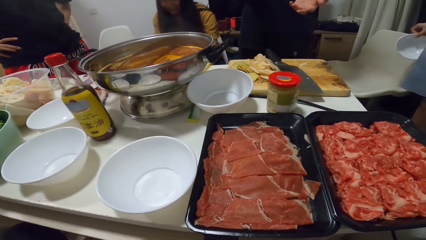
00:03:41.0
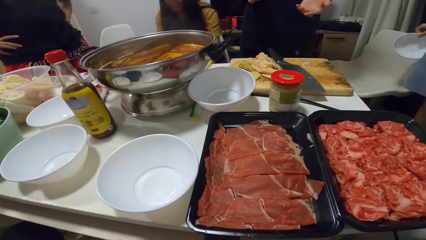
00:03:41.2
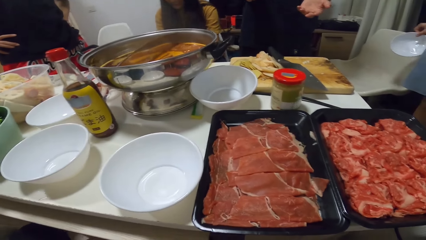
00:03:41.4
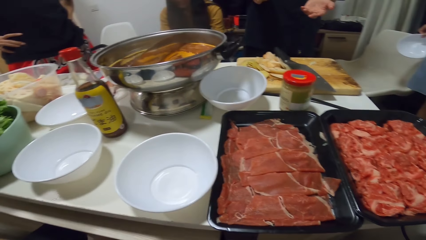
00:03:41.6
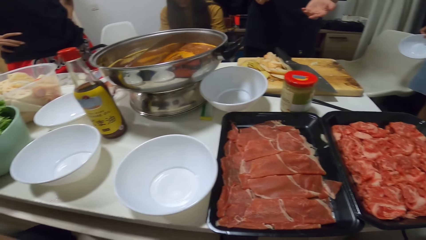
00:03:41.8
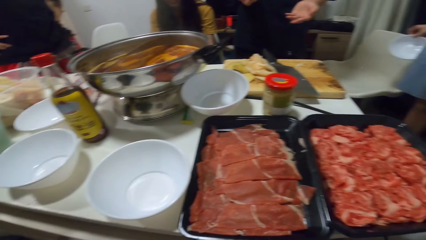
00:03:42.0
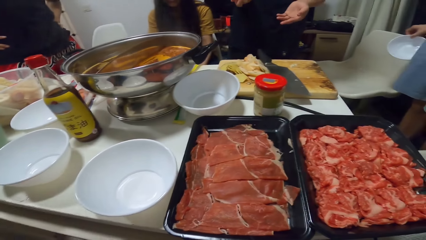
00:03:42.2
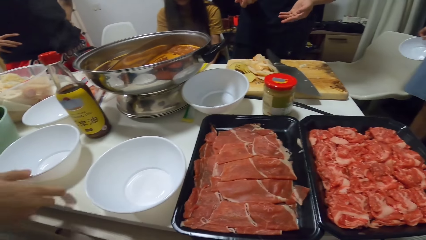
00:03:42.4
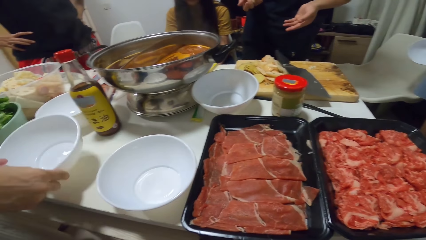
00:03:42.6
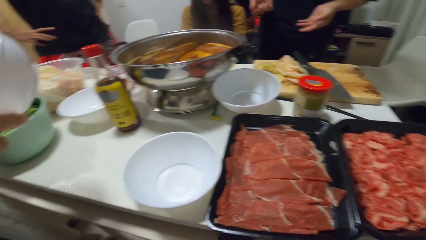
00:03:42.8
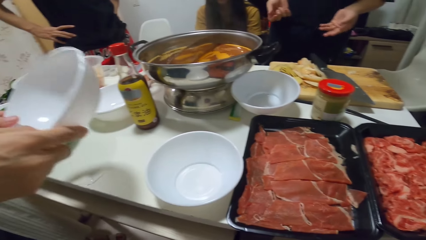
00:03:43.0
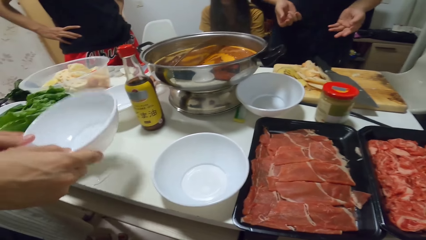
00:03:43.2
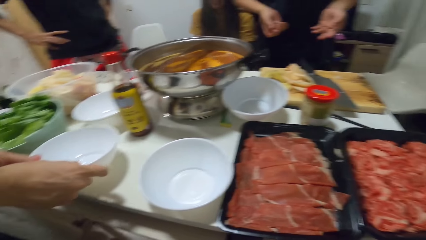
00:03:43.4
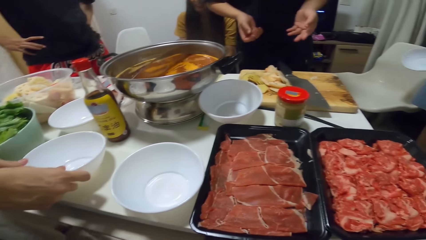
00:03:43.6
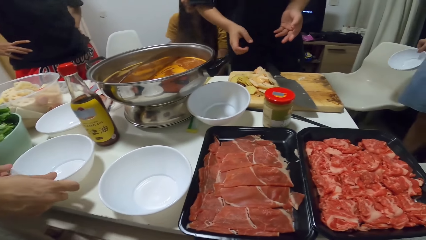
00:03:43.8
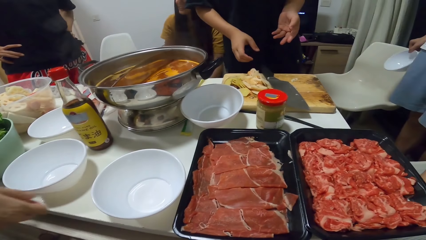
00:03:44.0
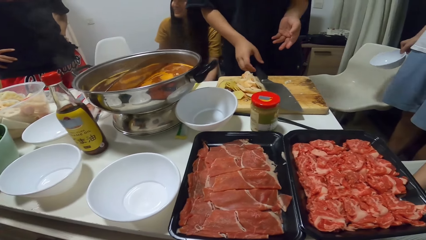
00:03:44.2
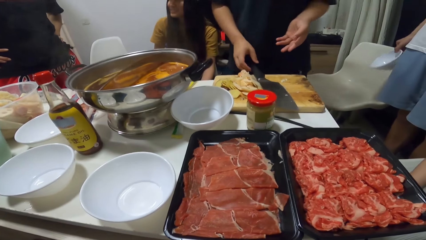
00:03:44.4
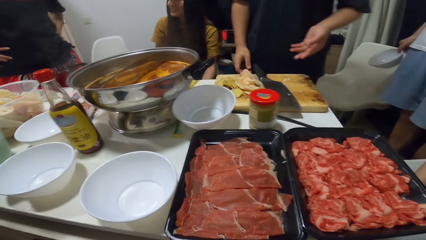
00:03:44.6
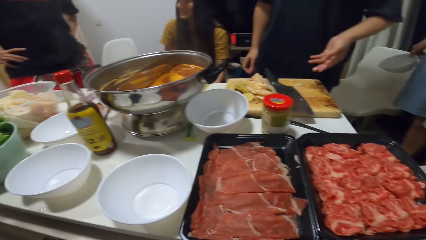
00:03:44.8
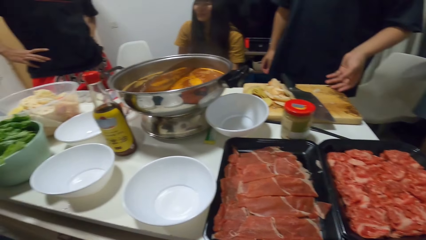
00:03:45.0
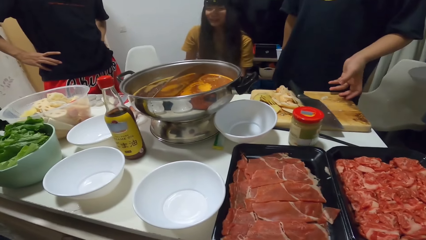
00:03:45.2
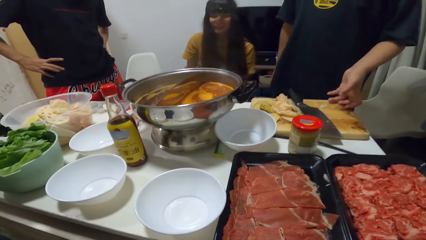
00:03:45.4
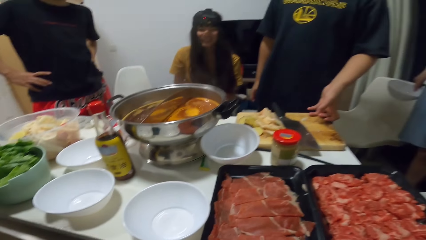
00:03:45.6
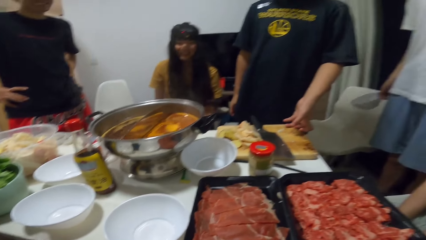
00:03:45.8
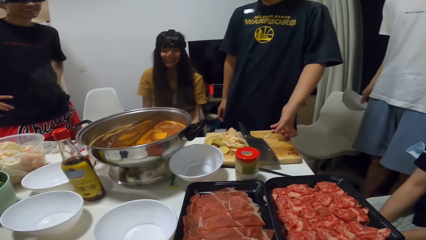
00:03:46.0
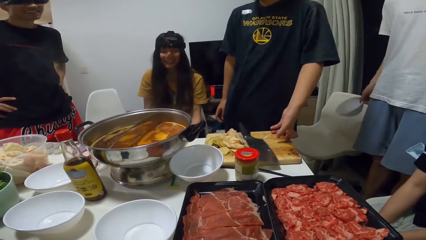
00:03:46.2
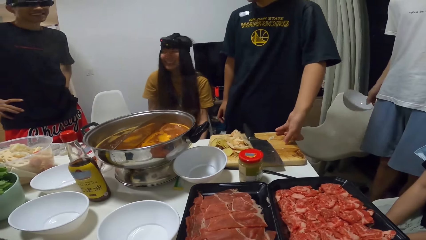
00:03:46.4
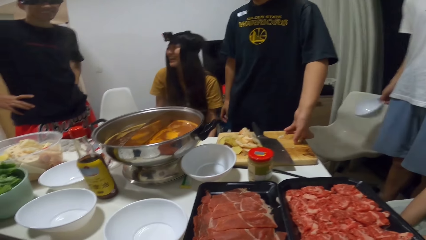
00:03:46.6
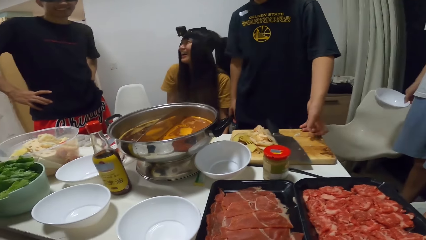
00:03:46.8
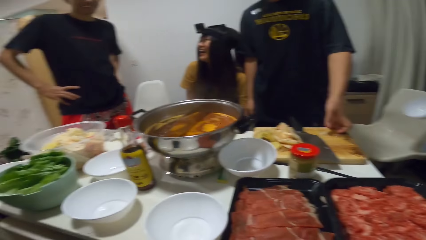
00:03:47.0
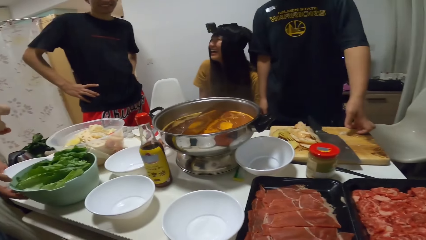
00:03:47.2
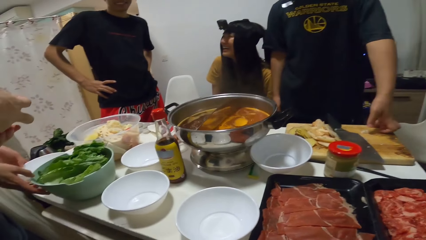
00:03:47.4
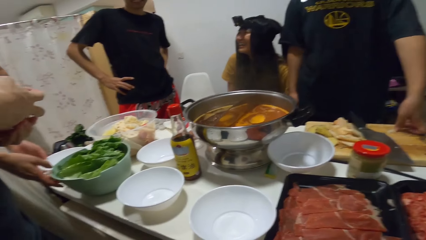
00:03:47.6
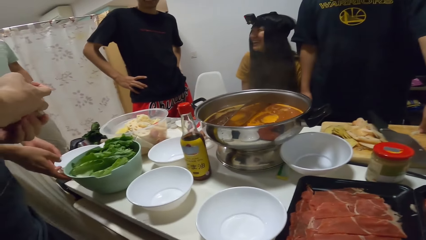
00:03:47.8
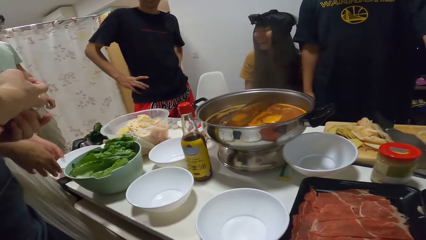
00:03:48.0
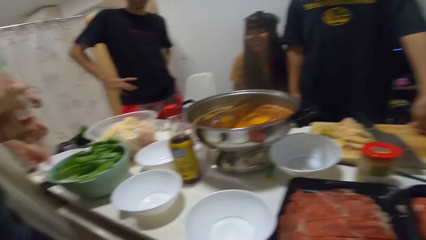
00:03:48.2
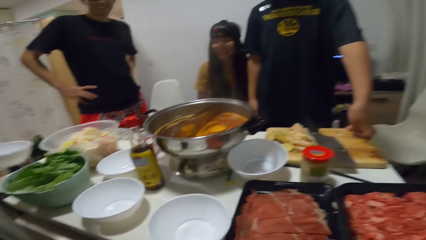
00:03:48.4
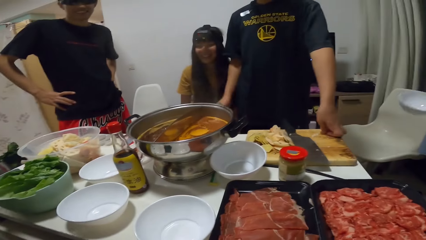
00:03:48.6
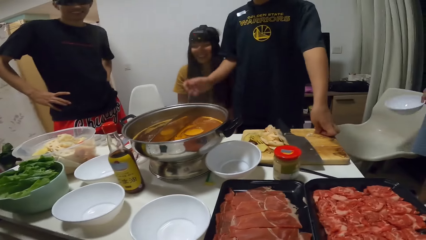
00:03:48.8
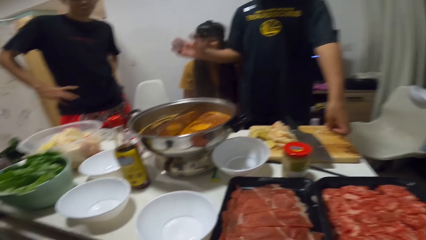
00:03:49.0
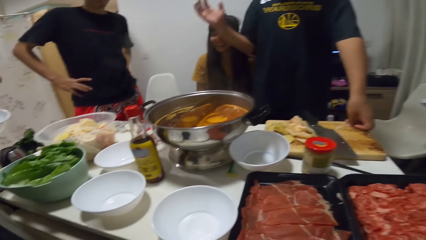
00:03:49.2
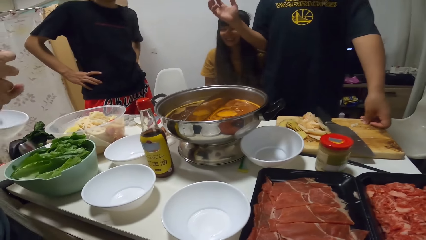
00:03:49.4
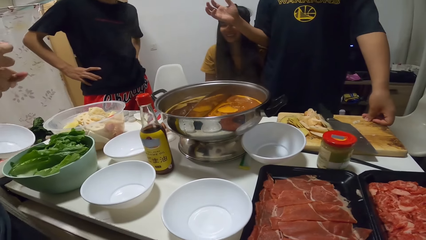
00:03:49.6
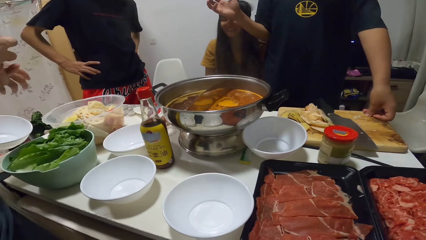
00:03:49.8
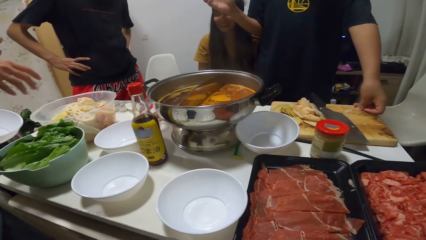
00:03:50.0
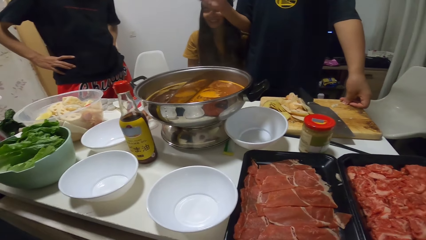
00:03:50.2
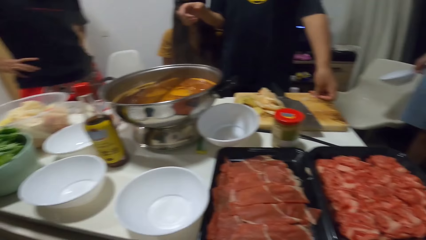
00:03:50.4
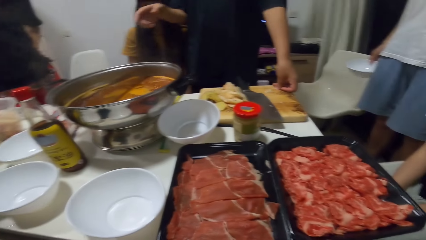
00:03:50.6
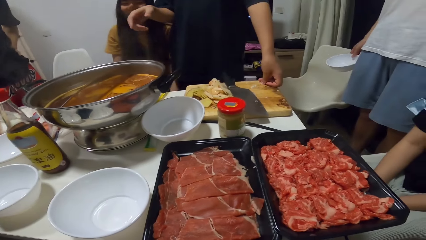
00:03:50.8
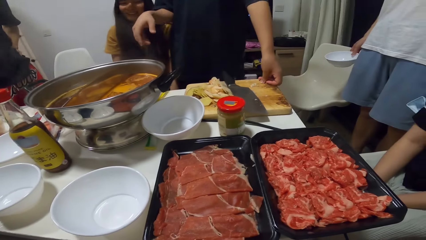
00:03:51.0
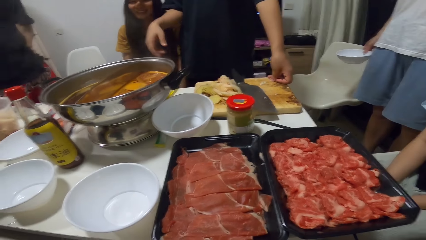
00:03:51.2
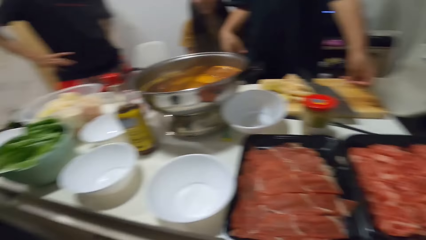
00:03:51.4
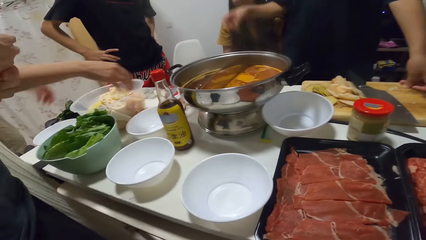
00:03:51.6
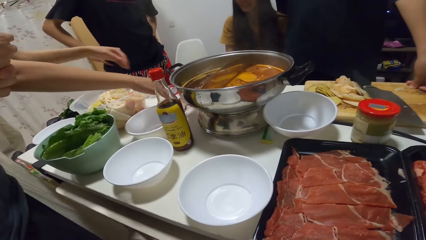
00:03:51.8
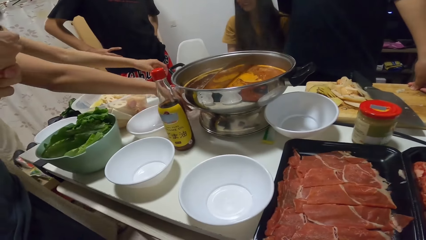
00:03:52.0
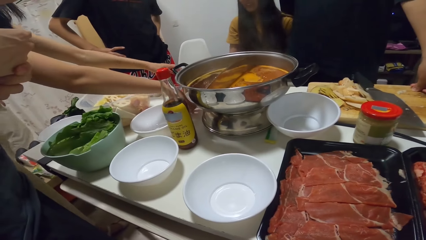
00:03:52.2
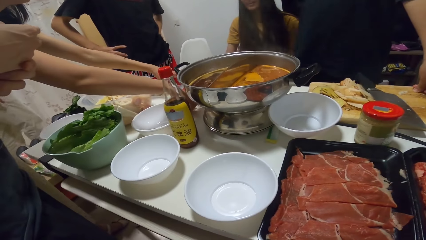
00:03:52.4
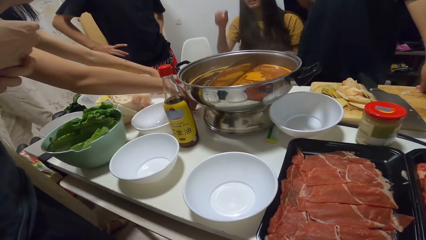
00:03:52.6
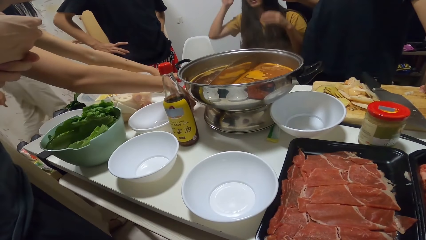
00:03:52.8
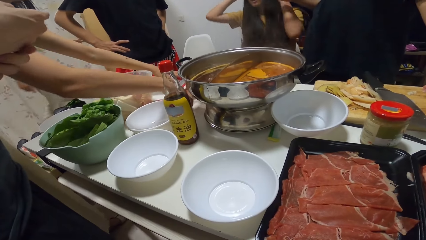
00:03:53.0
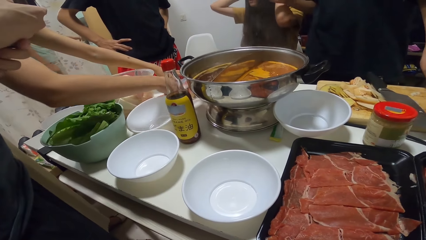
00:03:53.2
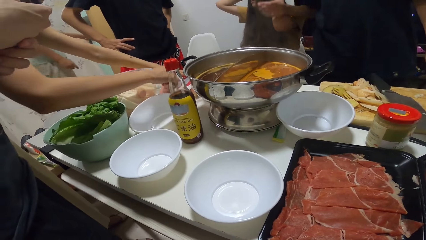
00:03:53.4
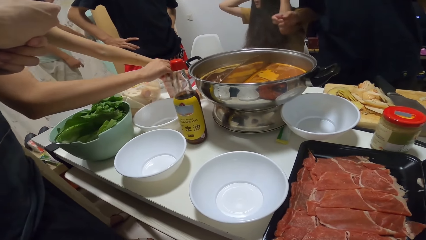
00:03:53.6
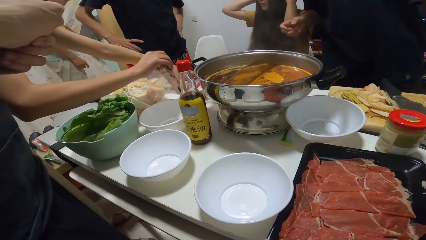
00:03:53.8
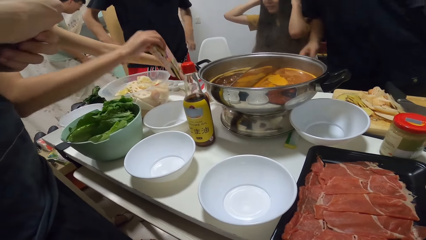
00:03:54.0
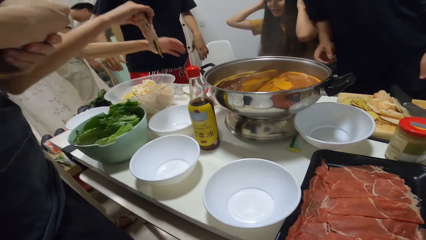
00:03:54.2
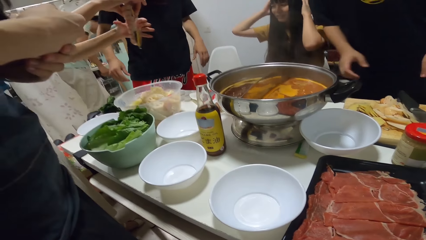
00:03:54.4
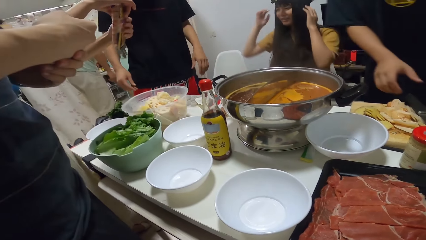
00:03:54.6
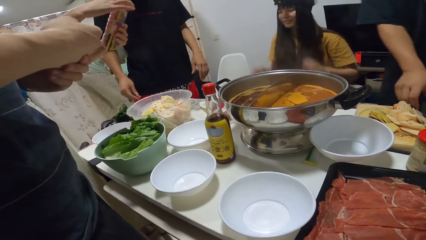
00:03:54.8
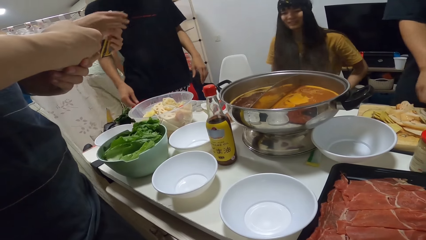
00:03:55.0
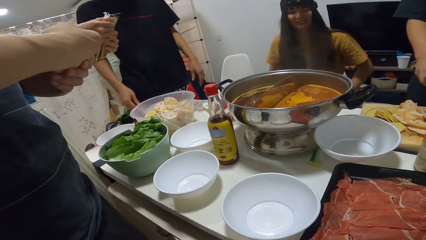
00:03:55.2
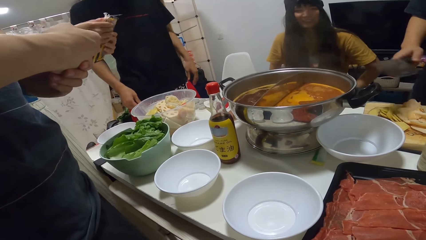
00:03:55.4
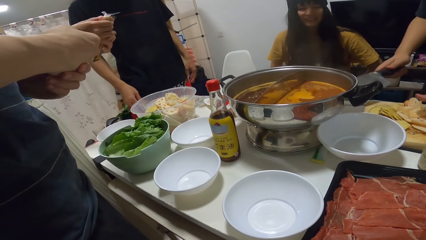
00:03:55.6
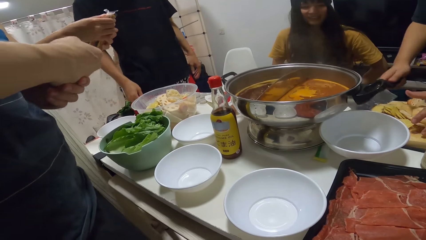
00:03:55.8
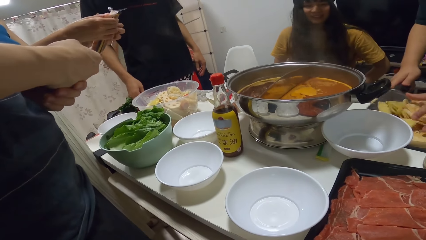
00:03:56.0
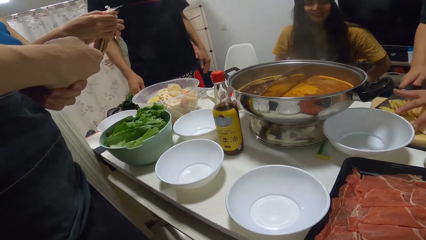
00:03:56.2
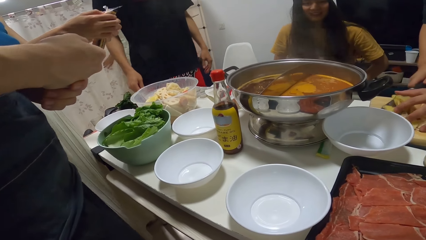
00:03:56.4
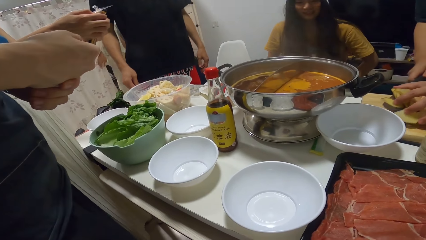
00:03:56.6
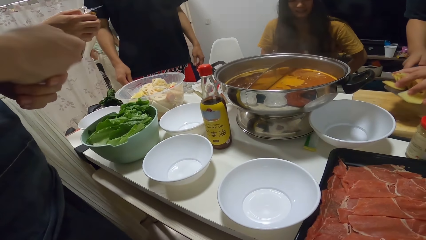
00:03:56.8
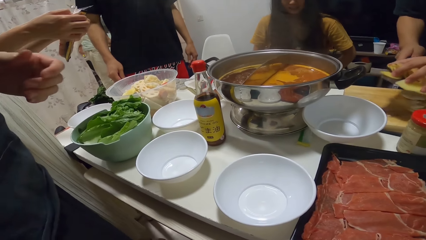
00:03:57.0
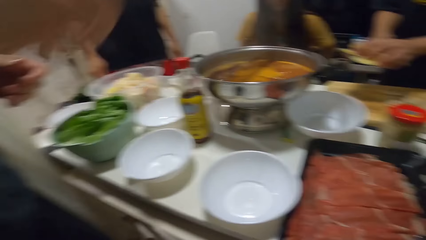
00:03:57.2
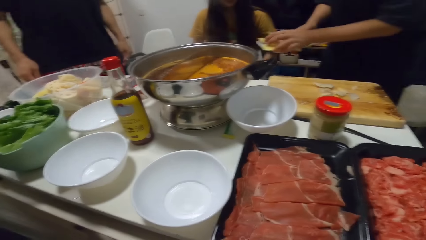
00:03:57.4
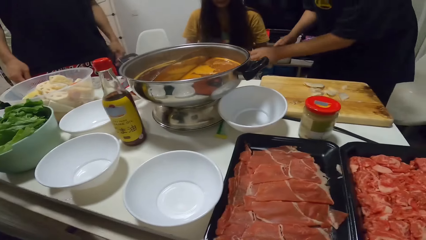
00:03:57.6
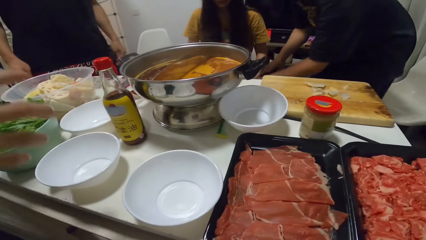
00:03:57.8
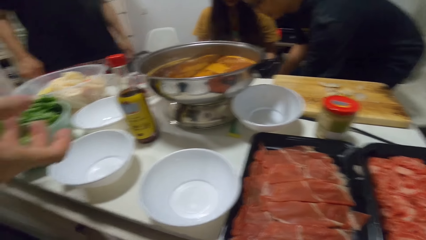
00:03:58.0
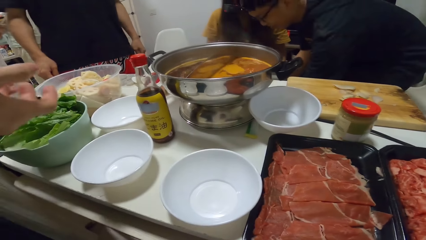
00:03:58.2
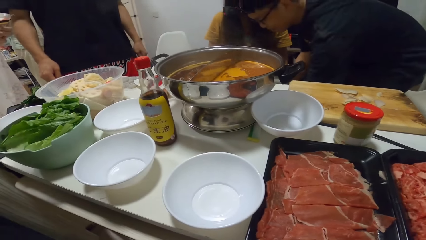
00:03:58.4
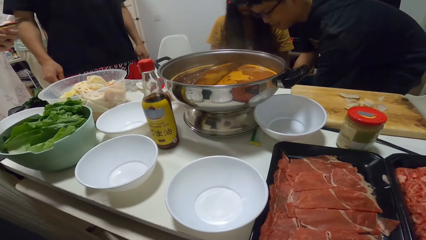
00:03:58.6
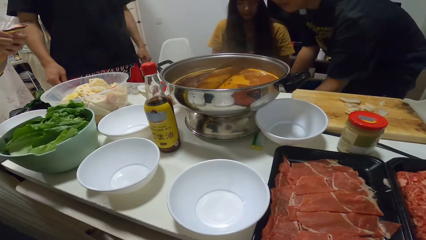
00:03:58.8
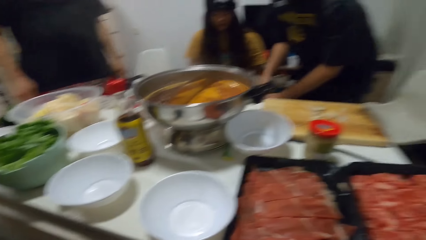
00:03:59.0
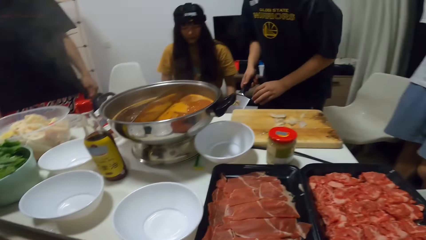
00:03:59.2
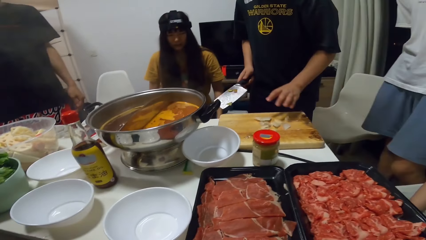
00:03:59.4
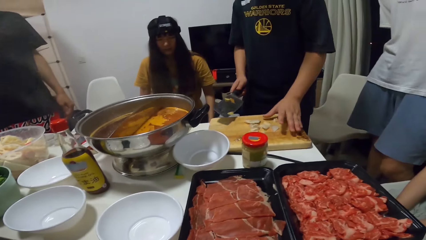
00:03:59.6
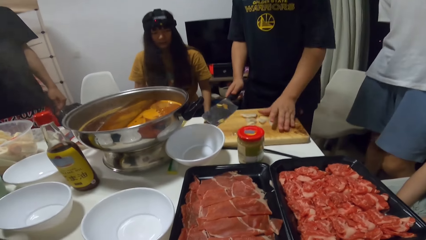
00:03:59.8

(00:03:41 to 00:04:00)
A man picks a bowl from the table with both hands. The man puts the bowl on the table. Another man touches the chopping board. The other man moves his right hand. A person picks something from the table. A woman picks a plastic bag of sausages with her right hand. The other man lifts the potato from the chopping board with the knife and carries the potato skin with the cleaver and his left hand. The other man pours the potatoes and puts the potato skin into the bin.
